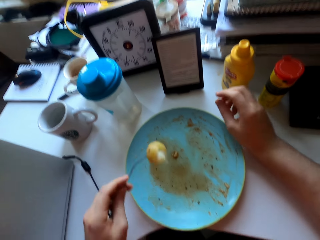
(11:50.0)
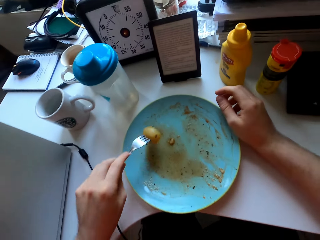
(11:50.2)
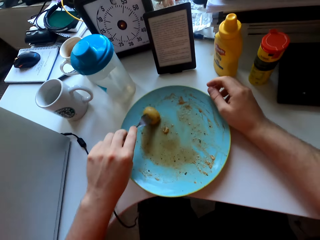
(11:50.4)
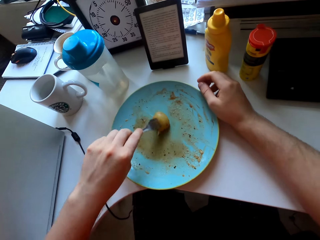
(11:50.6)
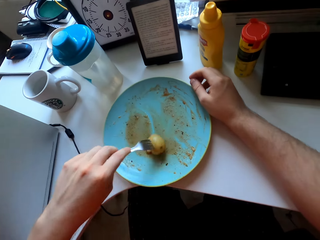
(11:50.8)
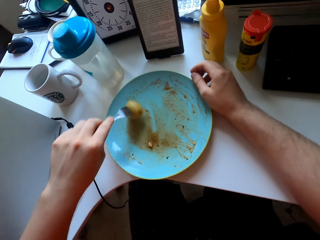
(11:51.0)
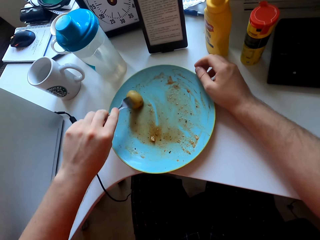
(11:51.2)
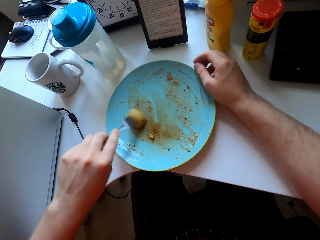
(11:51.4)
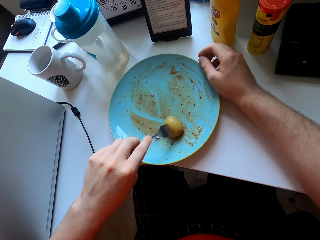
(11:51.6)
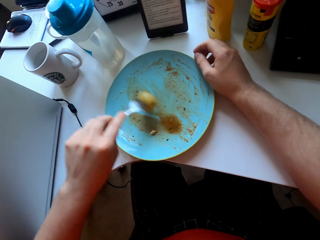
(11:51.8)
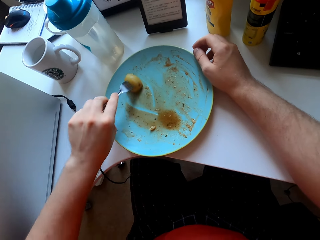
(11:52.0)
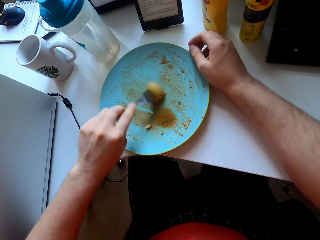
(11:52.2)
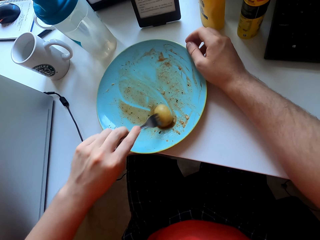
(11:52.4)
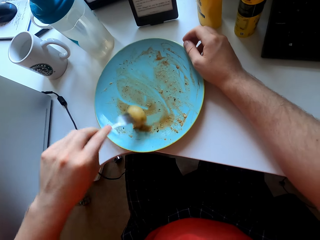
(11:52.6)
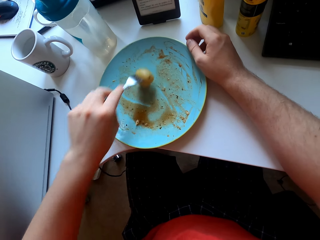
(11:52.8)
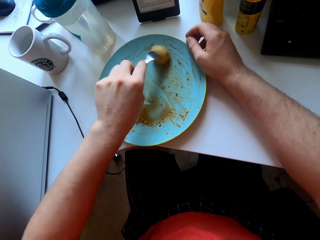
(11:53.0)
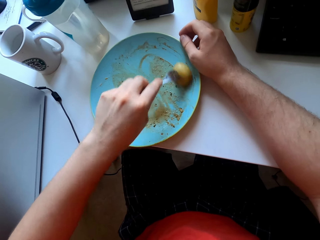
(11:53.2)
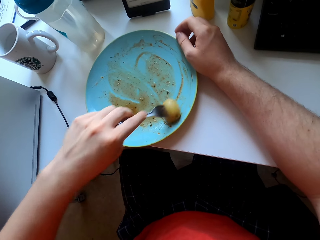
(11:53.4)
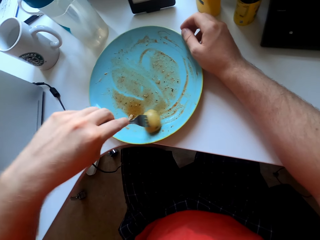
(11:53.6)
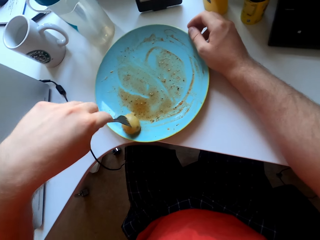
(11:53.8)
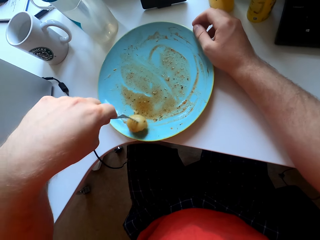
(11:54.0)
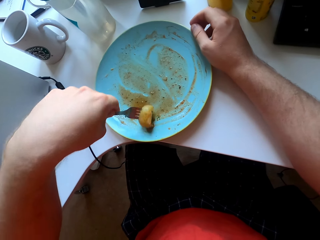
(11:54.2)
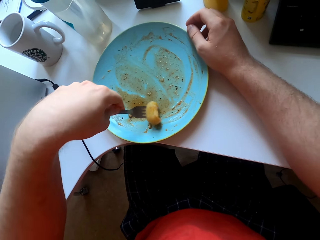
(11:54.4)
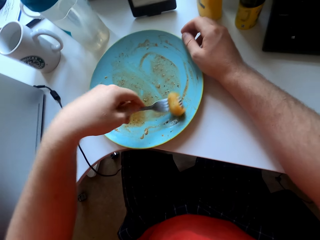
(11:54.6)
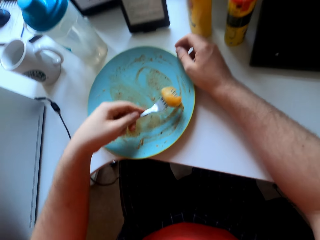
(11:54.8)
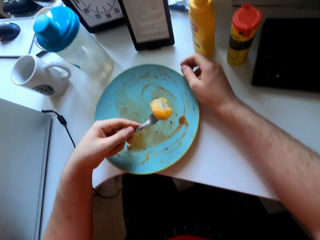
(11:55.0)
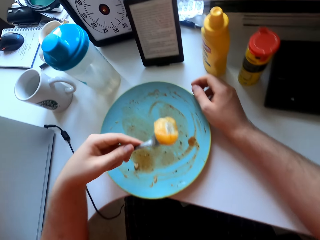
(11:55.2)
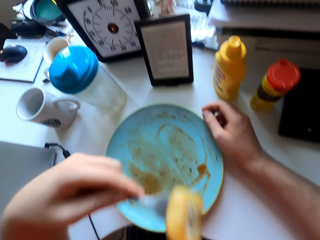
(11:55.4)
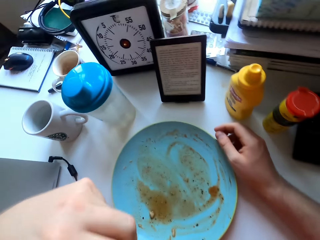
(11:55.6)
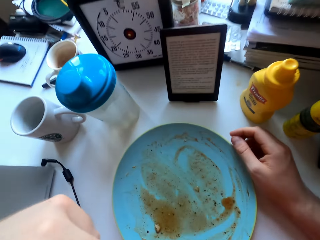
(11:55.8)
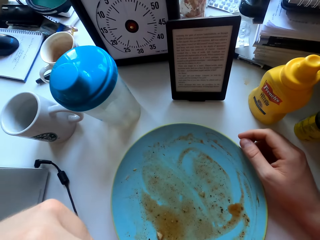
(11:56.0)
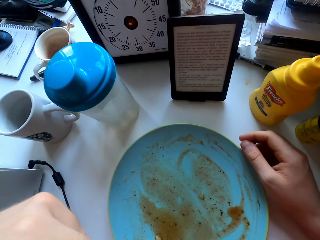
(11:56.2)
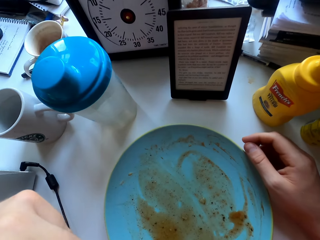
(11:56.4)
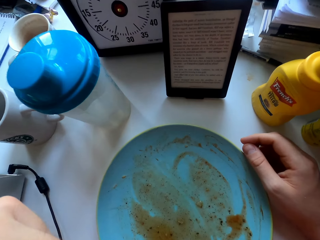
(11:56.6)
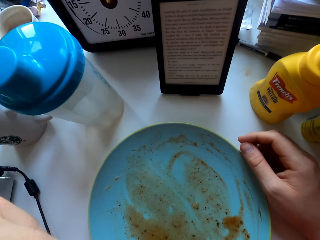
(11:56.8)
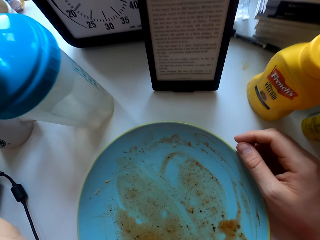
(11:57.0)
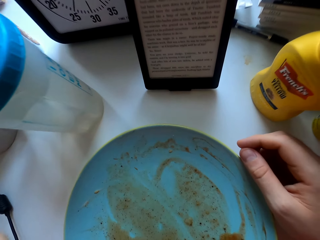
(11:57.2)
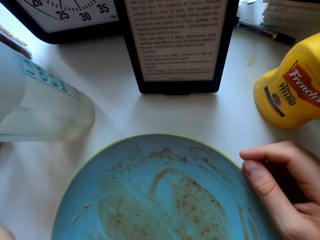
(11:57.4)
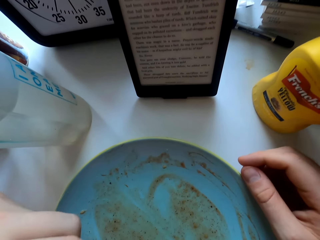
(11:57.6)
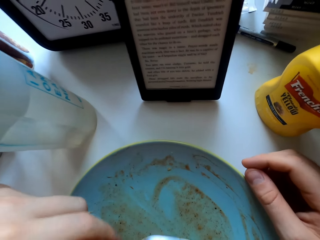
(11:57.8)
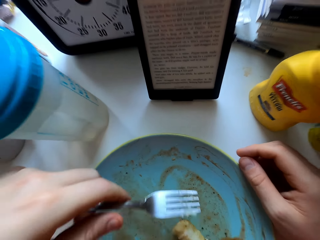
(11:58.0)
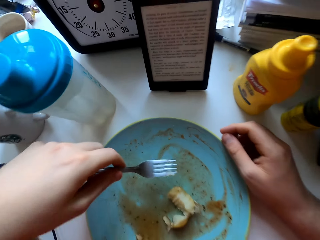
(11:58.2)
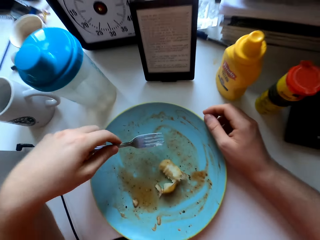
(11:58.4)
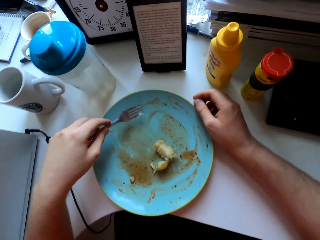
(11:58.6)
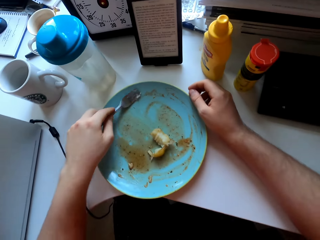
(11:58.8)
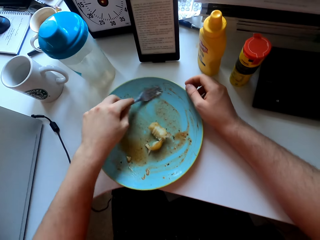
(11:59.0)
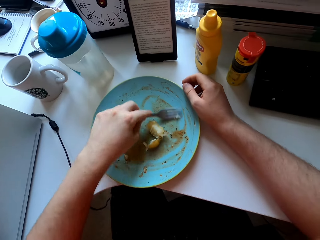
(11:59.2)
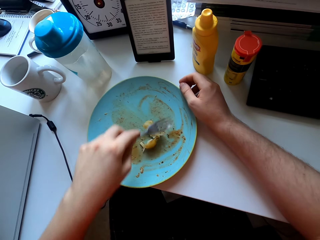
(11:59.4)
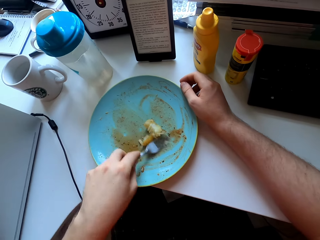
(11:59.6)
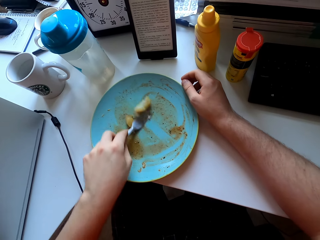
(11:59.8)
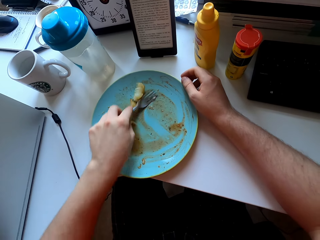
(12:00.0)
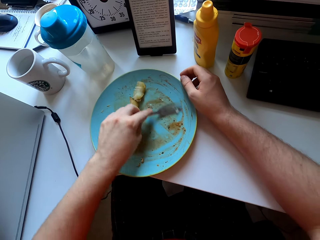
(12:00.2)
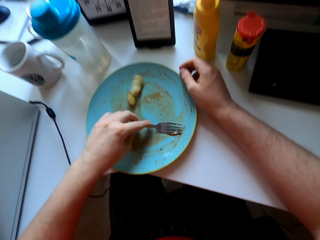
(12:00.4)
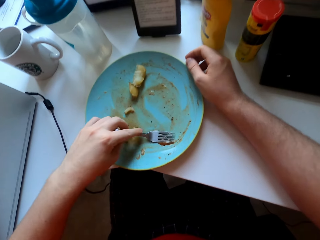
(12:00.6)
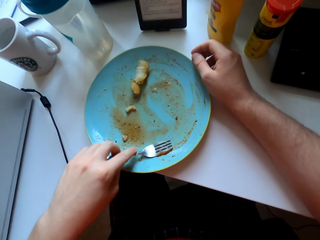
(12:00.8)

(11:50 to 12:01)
The camera wearer rubs the potato on the plate. They scoop soup from the plate with the potato. They eat the potato. They look at the tablet. They scoop soup from the plate with a fork.

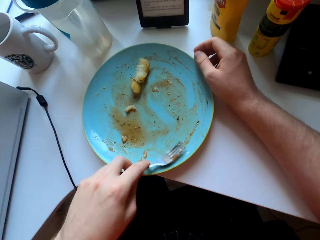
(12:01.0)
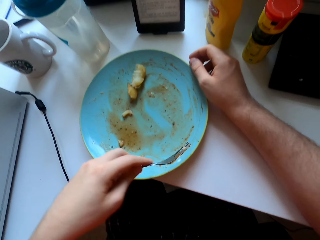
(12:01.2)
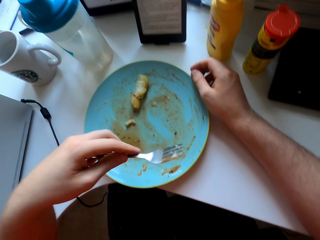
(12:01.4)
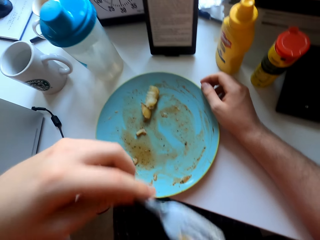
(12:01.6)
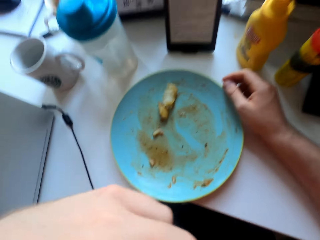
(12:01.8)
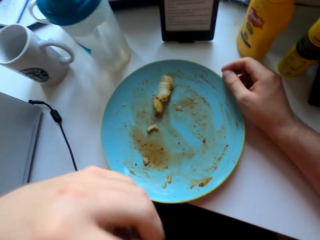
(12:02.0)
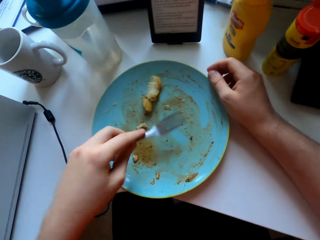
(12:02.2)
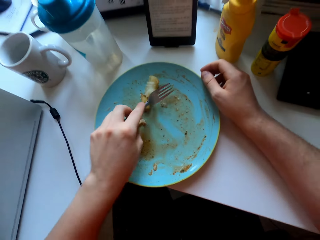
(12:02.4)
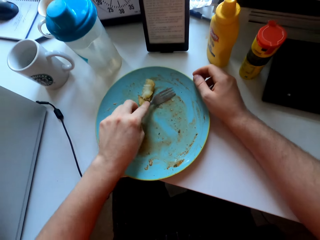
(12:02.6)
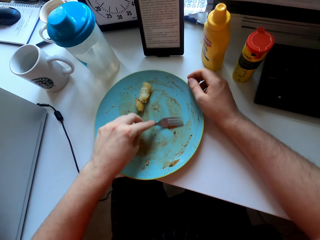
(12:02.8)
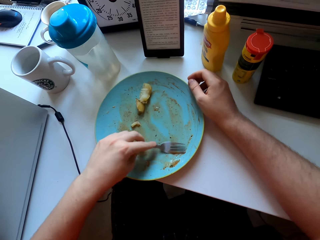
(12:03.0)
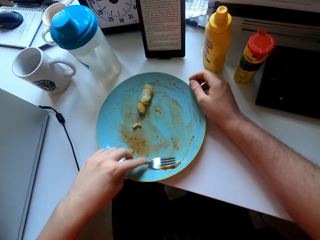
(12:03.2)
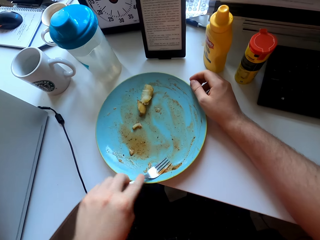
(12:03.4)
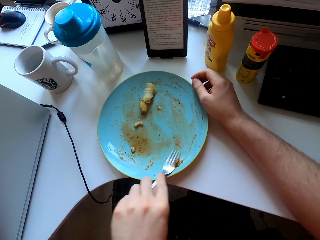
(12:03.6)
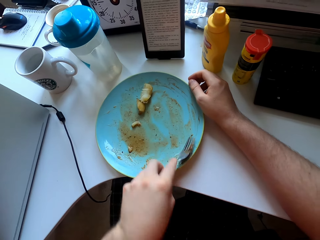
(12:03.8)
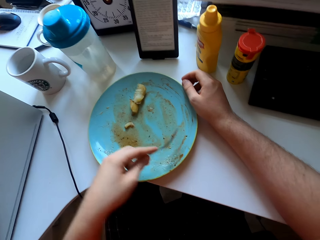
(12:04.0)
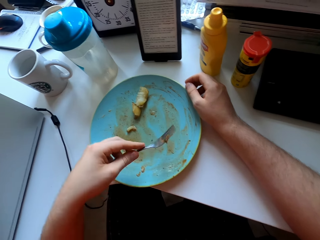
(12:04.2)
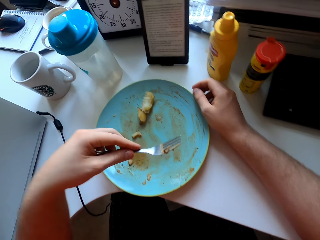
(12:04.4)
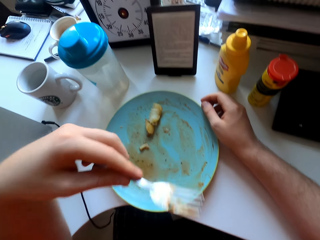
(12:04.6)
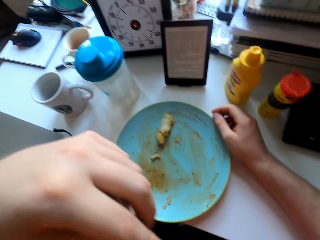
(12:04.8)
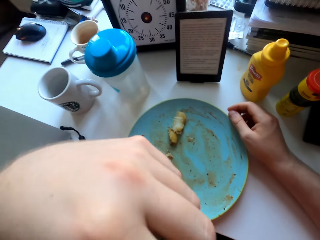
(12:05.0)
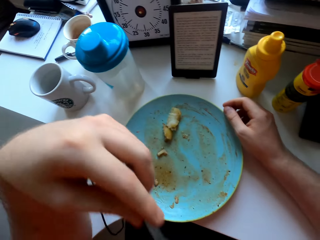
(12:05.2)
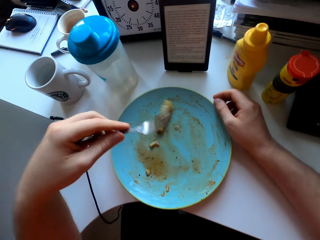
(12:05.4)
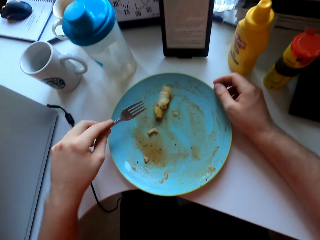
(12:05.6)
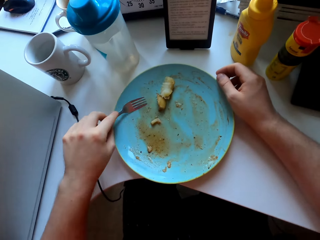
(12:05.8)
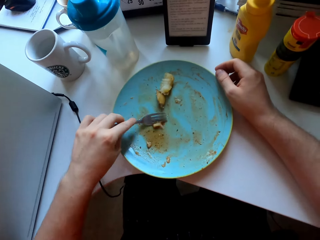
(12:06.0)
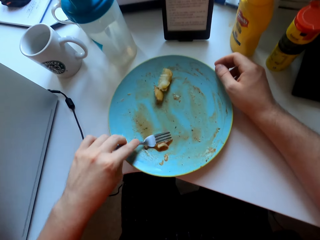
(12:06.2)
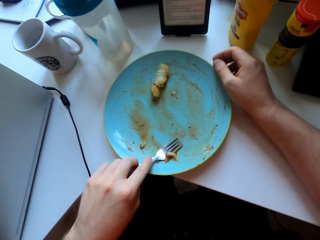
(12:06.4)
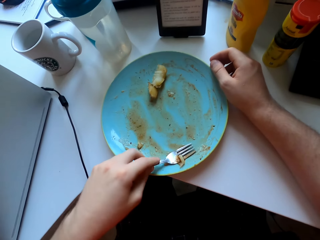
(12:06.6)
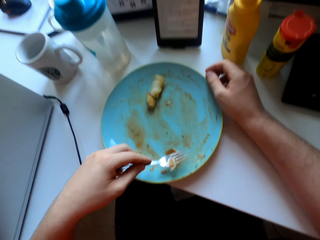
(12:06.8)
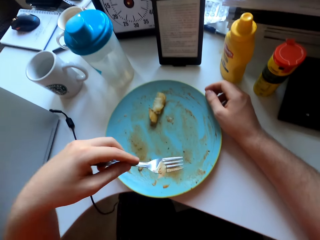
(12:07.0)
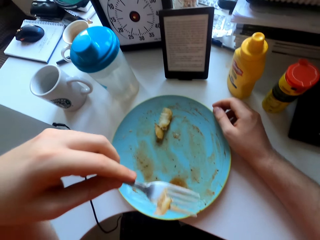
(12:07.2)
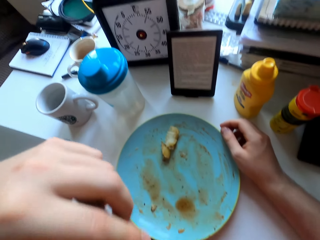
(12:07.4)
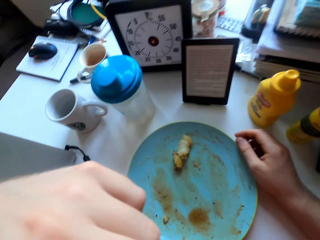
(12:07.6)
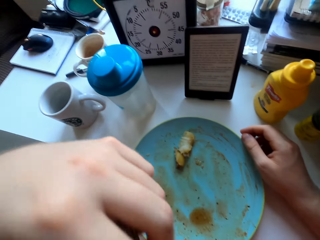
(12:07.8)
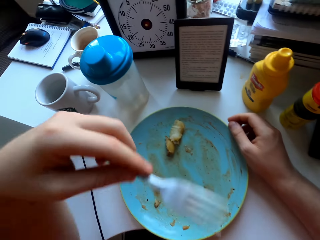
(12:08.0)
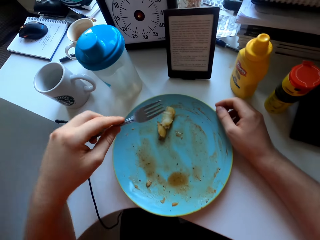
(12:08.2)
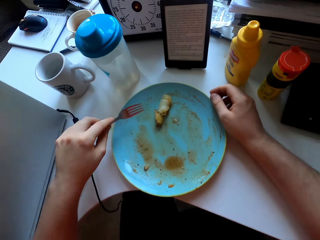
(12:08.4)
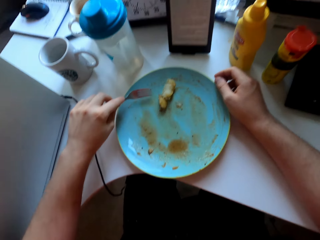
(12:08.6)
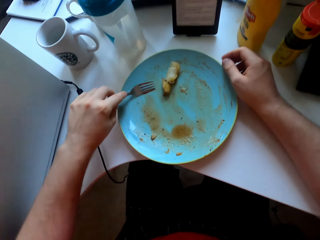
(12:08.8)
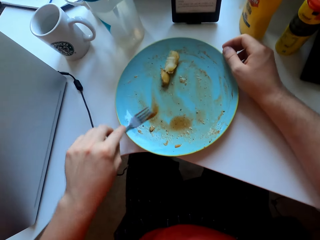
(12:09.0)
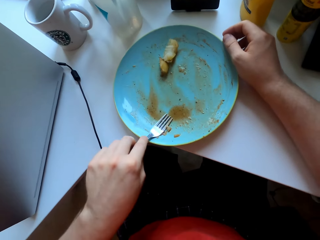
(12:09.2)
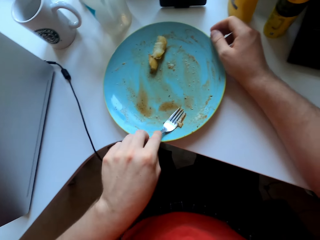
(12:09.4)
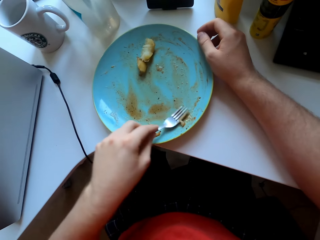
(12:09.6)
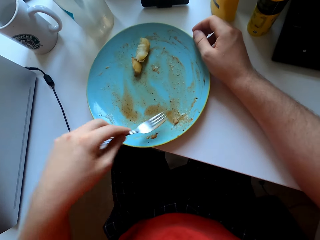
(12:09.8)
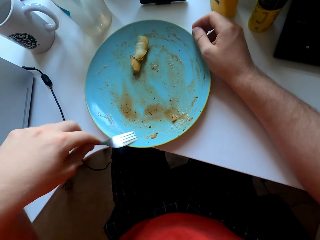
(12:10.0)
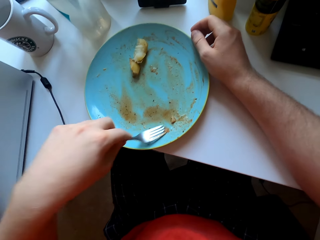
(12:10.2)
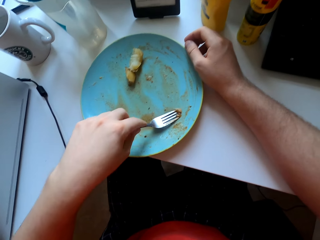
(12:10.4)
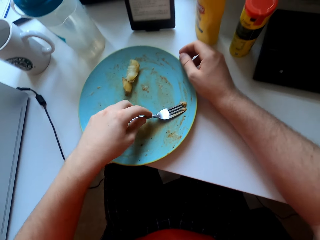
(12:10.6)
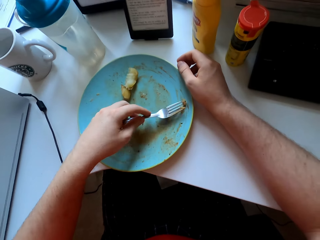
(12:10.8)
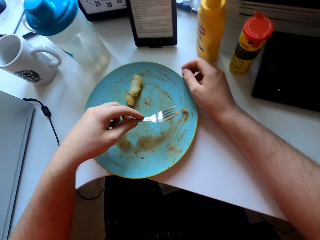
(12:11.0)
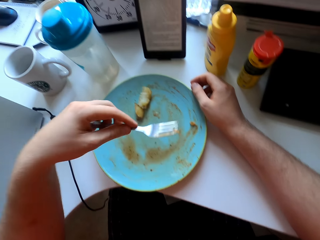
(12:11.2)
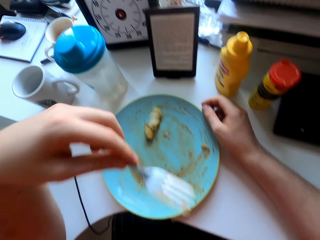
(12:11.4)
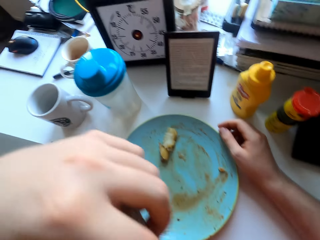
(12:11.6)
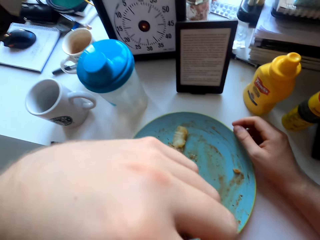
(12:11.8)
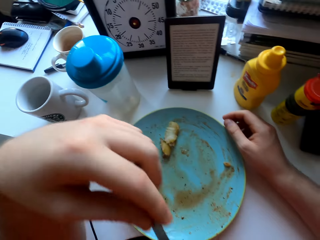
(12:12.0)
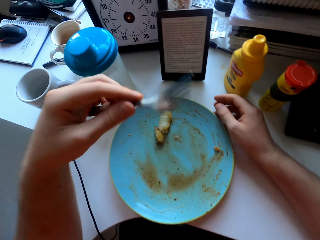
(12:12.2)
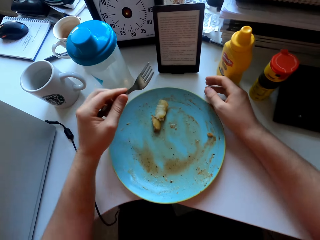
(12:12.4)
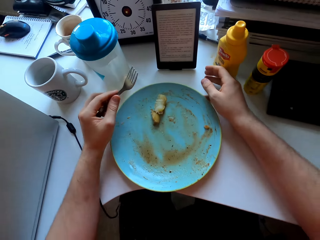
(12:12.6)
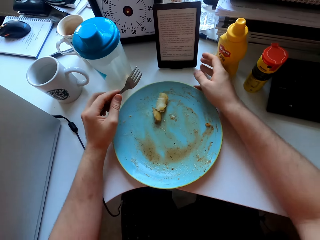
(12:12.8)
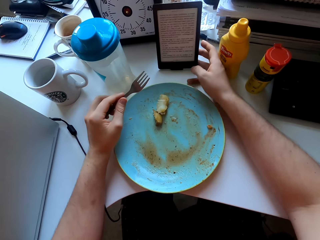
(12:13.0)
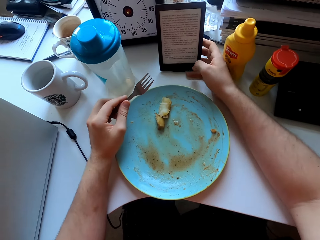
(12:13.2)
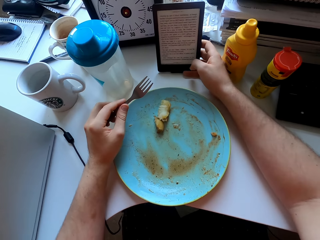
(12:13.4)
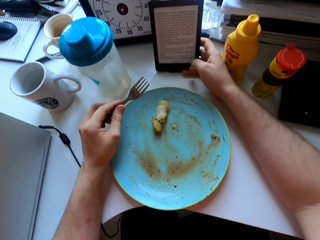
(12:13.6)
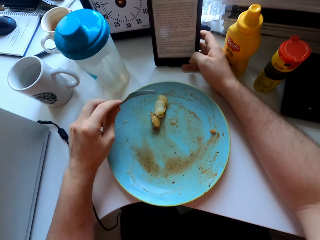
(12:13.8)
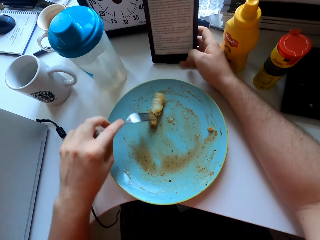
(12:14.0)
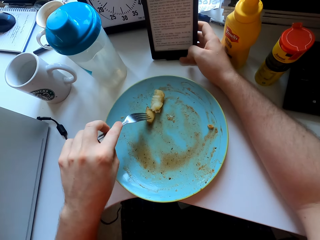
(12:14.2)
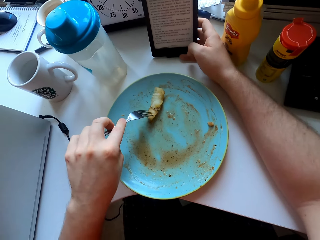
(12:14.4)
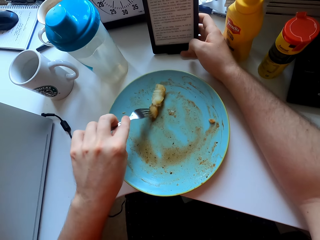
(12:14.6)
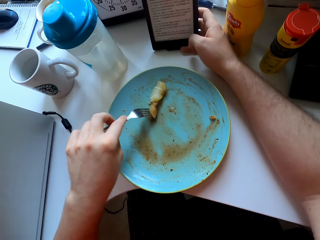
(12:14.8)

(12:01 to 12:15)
The camera wearer eats soup. They scoop soup with a fork. They eat the soup. They pick up a potato with the fork from the plate. They eat the potato. They scoop a potato with the fork from the plate. They eat the potato. They touch a phone. They hold the tablet.
